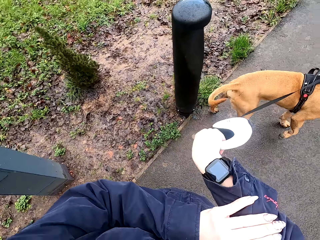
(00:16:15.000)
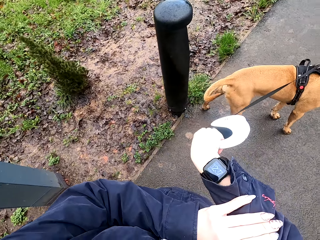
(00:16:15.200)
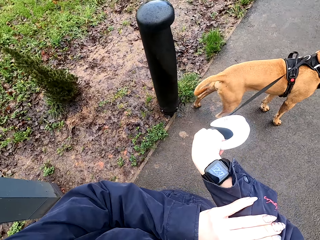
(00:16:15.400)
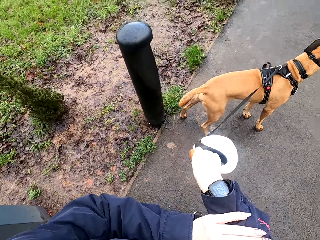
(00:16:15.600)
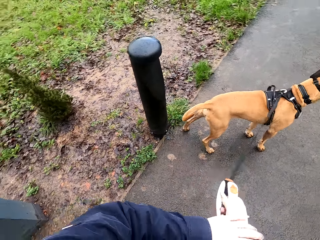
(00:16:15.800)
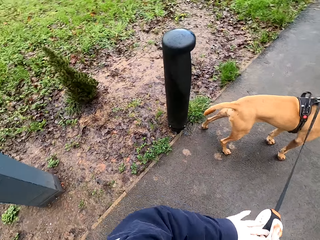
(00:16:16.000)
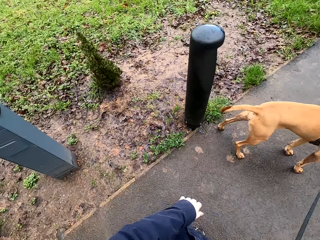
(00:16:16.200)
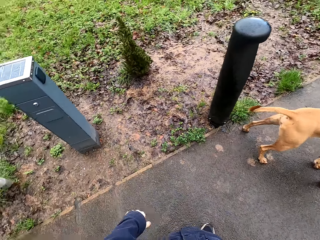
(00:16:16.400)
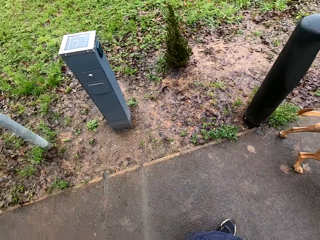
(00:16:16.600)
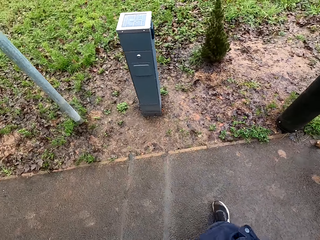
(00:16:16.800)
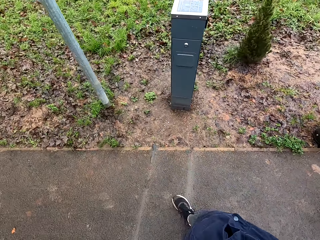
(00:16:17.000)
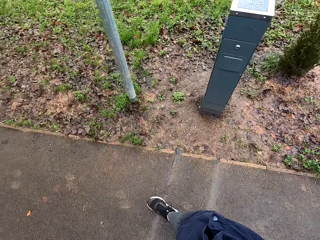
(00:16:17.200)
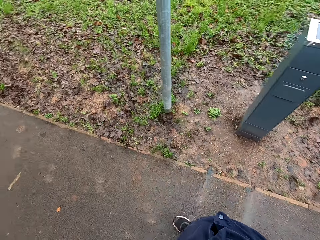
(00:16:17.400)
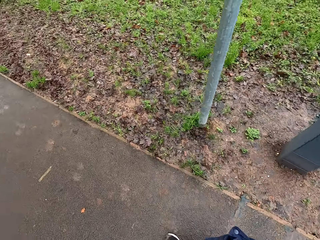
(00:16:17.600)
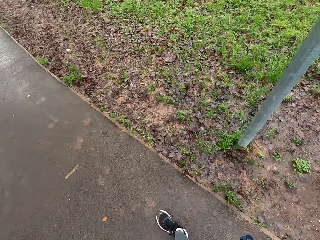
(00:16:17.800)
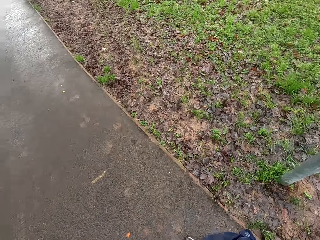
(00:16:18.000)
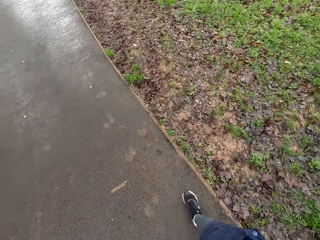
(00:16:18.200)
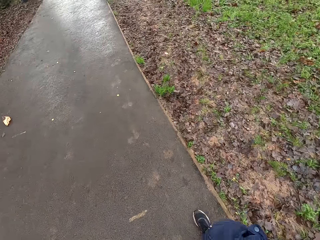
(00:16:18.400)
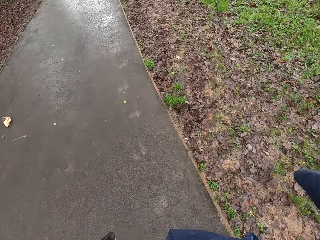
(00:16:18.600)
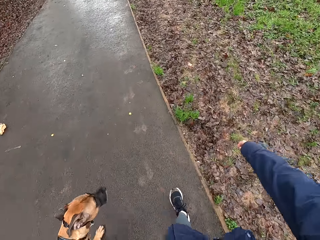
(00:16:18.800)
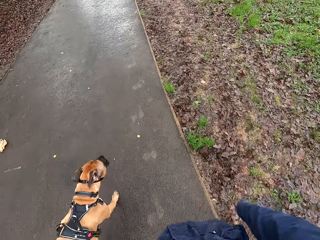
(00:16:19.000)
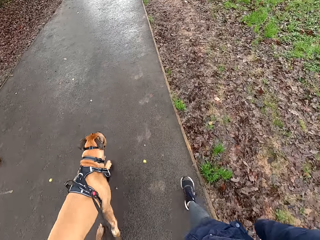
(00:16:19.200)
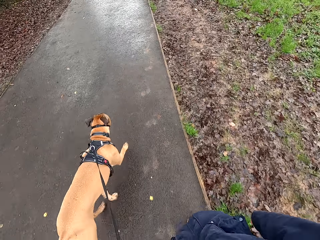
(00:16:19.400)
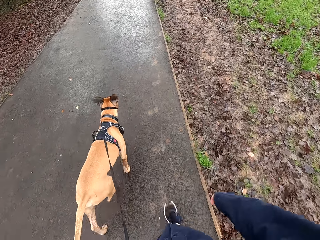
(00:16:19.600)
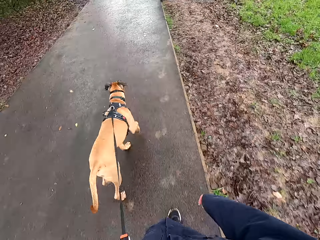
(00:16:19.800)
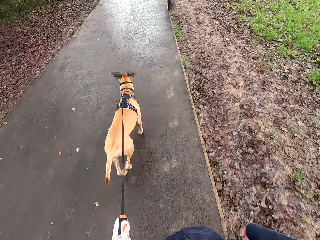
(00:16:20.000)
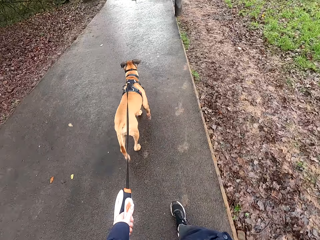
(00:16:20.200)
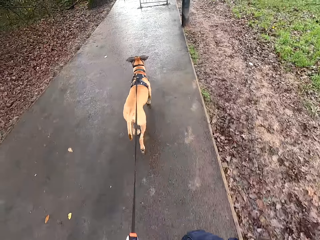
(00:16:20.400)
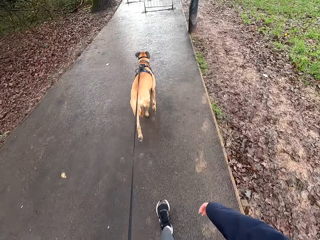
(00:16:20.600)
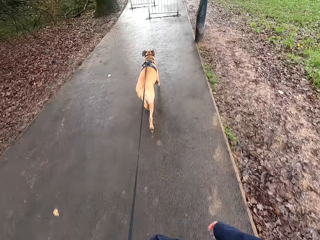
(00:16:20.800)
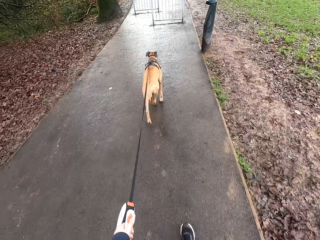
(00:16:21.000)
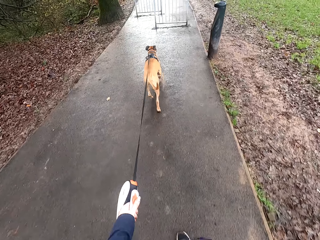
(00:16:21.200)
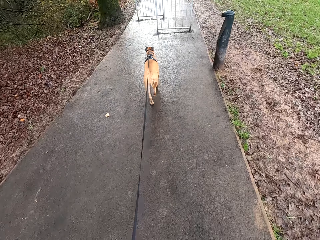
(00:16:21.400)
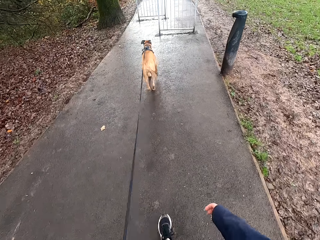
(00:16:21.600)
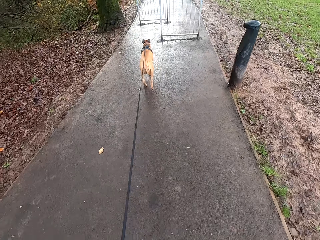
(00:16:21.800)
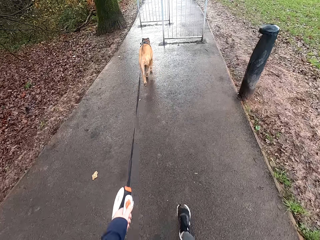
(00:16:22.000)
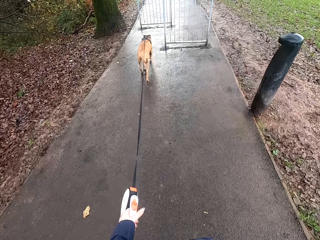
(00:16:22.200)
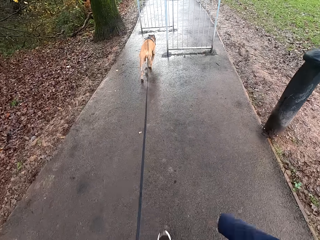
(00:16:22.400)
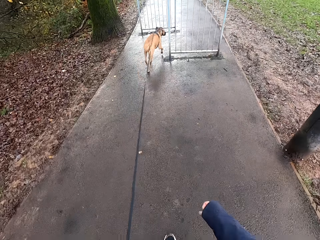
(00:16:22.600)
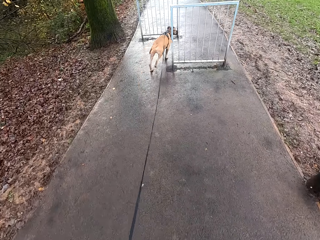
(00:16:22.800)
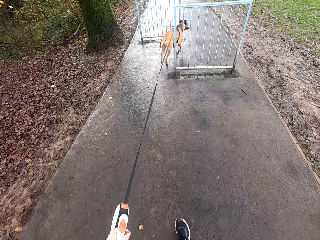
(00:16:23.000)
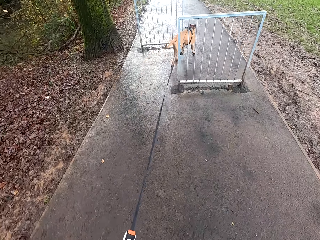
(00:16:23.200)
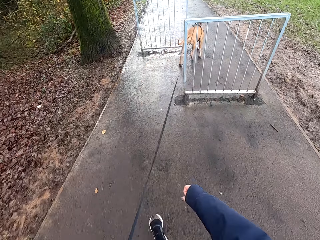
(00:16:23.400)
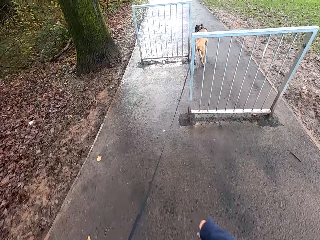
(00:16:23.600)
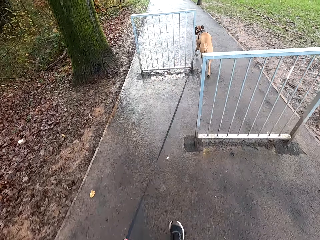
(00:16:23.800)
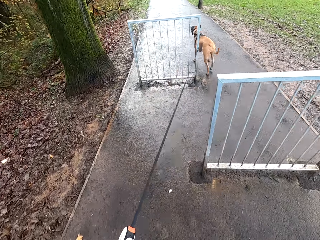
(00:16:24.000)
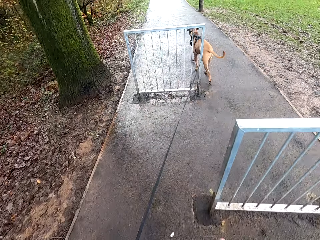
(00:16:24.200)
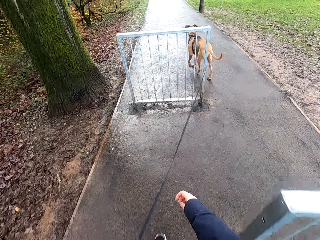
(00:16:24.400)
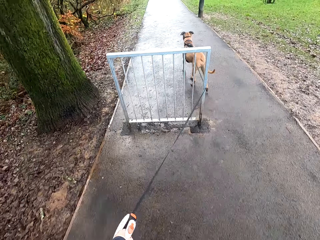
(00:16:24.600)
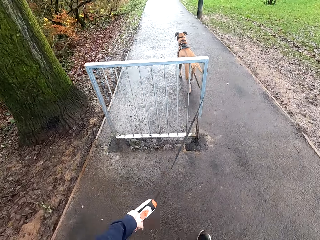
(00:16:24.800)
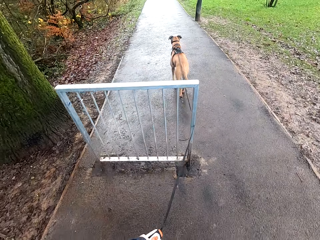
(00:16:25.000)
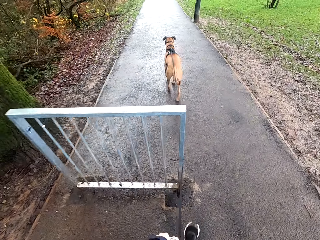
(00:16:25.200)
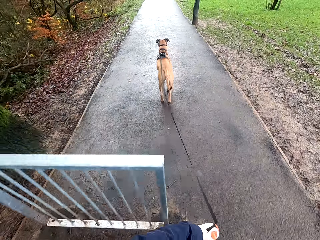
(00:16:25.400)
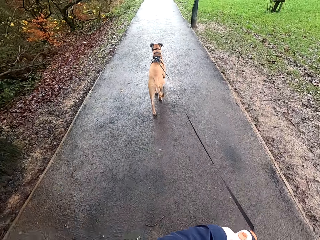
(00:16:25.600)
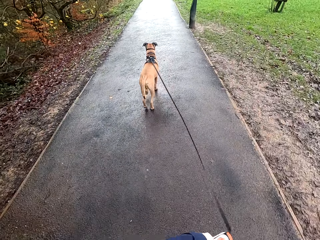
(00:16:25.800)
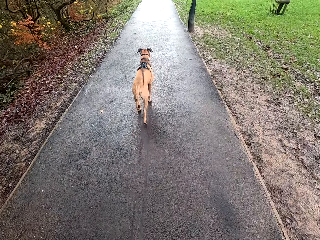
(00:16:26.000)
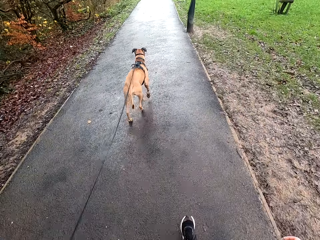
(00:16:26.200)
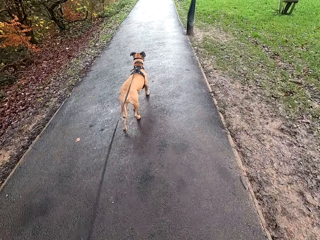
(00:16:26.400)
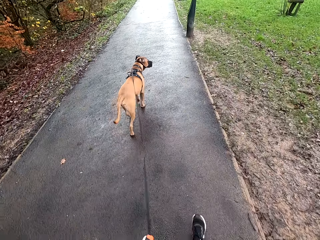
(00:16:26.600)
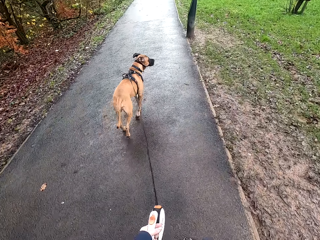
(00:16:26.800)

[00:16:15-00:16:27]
The camera wearer looks at her watch. She adjusts her right sleeve with her left hand. She walks on the road. She passes the retractable dog lead from her right hand to her left hand.

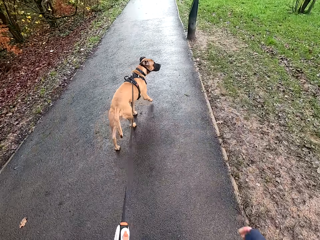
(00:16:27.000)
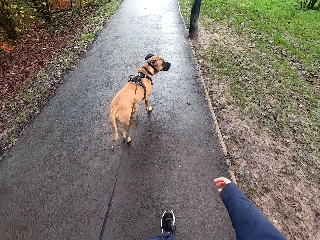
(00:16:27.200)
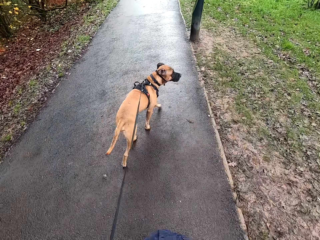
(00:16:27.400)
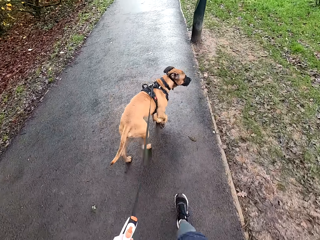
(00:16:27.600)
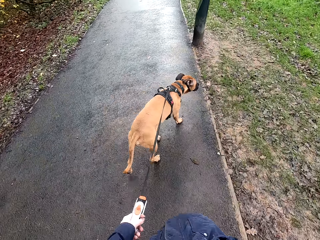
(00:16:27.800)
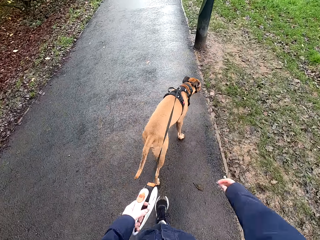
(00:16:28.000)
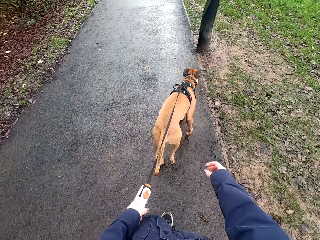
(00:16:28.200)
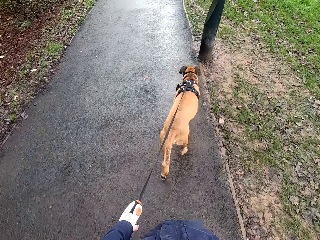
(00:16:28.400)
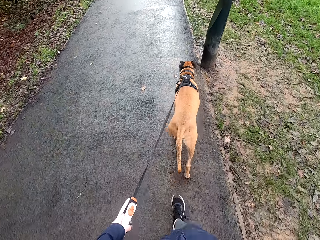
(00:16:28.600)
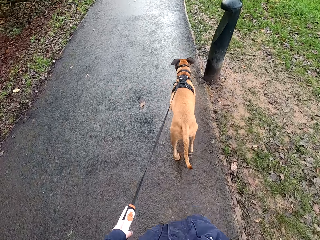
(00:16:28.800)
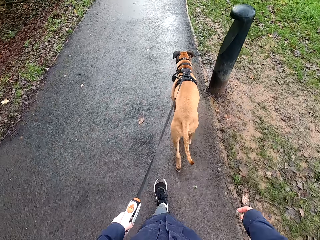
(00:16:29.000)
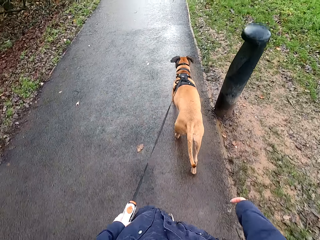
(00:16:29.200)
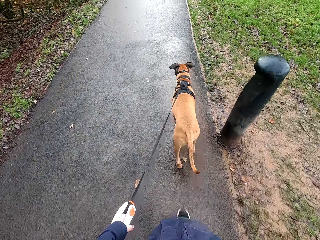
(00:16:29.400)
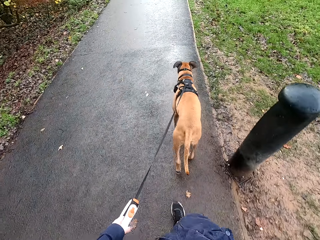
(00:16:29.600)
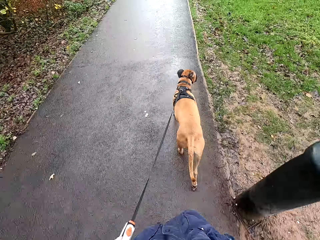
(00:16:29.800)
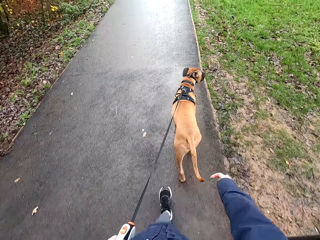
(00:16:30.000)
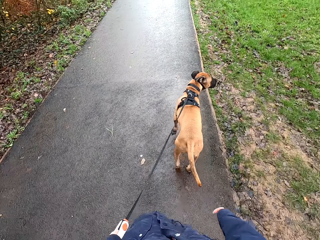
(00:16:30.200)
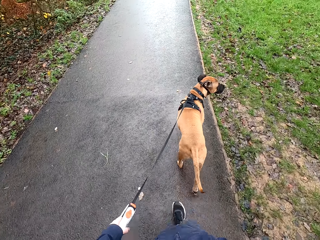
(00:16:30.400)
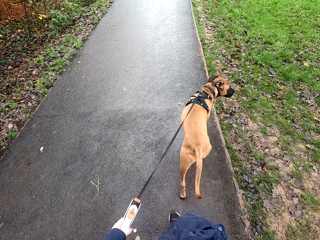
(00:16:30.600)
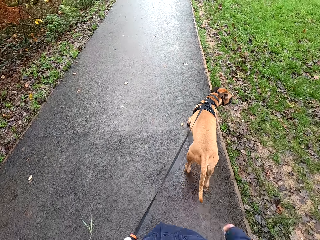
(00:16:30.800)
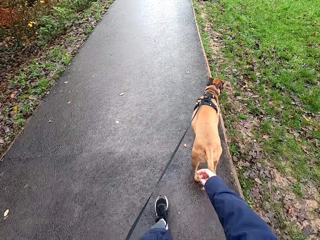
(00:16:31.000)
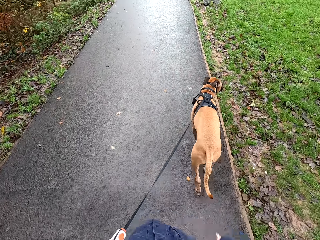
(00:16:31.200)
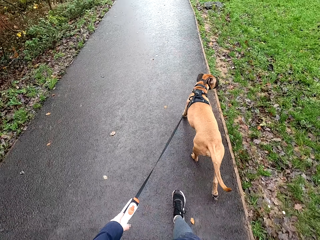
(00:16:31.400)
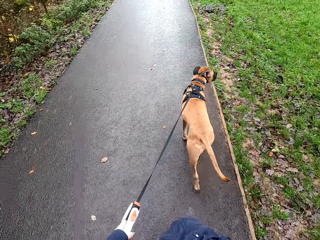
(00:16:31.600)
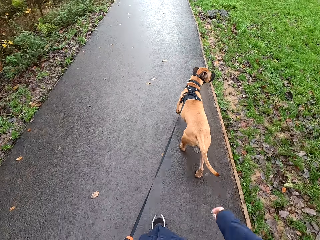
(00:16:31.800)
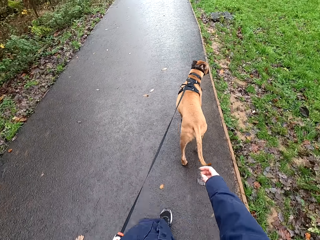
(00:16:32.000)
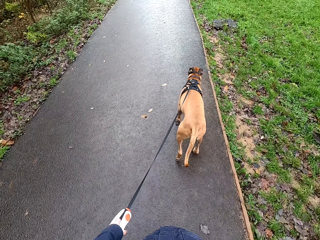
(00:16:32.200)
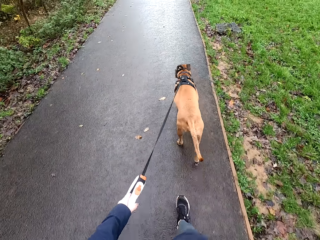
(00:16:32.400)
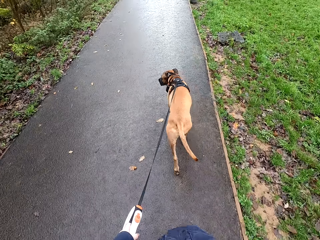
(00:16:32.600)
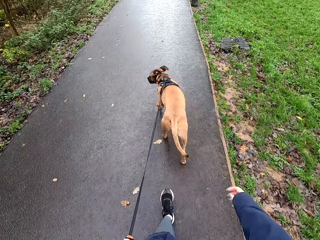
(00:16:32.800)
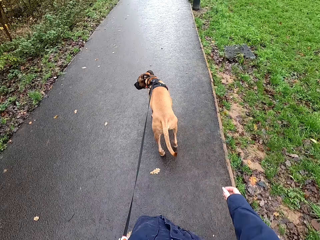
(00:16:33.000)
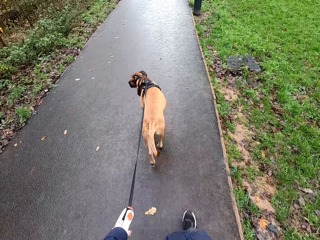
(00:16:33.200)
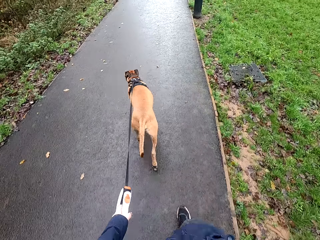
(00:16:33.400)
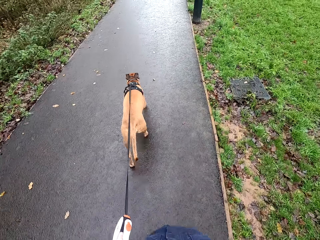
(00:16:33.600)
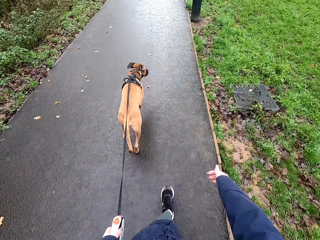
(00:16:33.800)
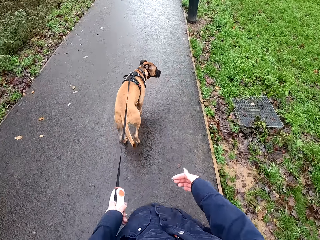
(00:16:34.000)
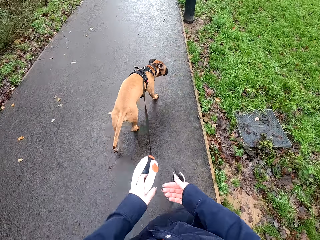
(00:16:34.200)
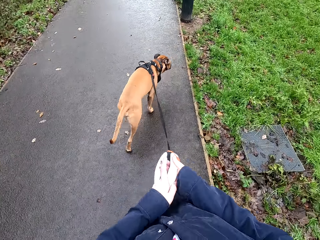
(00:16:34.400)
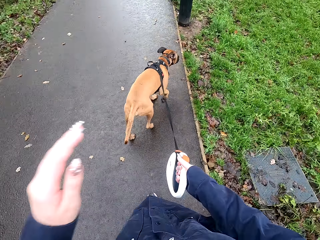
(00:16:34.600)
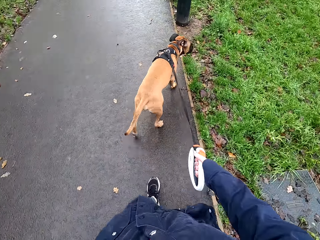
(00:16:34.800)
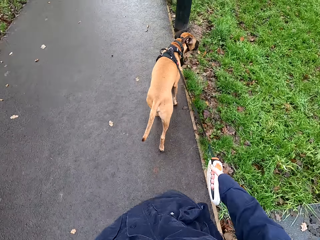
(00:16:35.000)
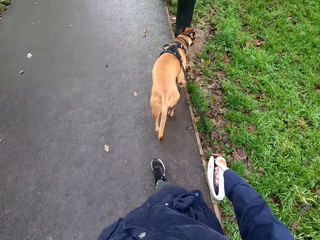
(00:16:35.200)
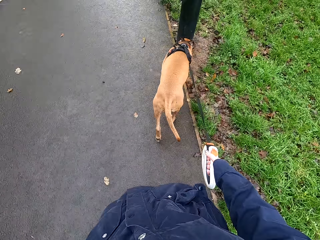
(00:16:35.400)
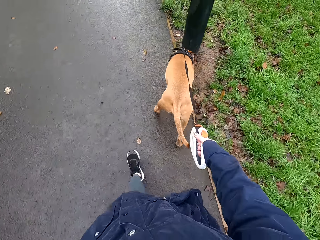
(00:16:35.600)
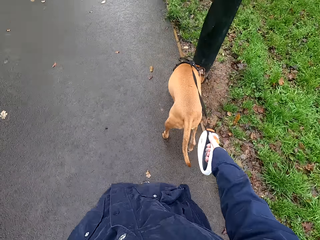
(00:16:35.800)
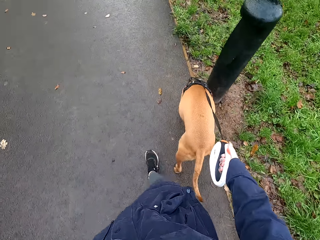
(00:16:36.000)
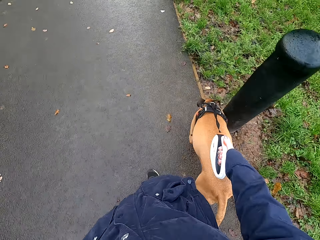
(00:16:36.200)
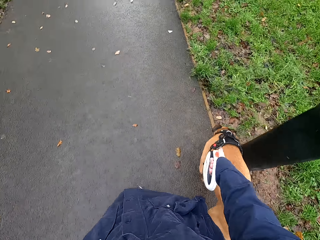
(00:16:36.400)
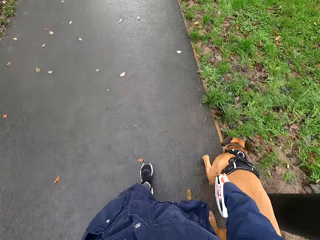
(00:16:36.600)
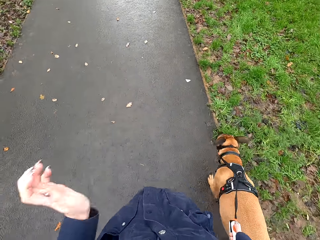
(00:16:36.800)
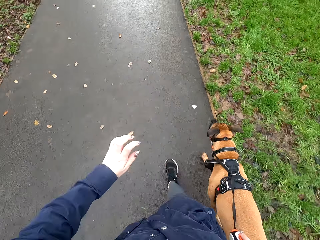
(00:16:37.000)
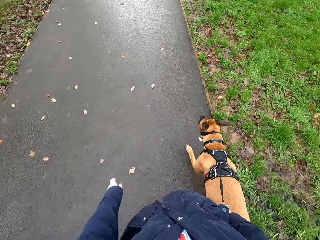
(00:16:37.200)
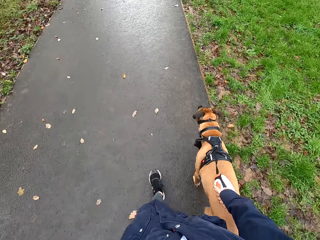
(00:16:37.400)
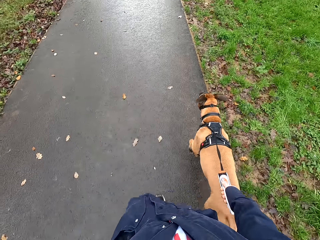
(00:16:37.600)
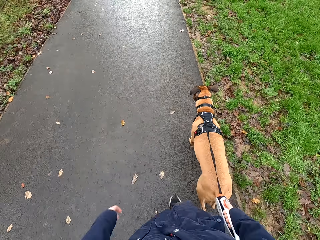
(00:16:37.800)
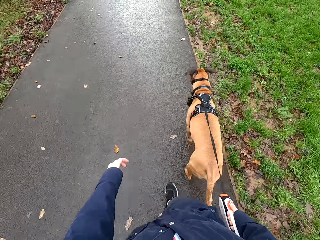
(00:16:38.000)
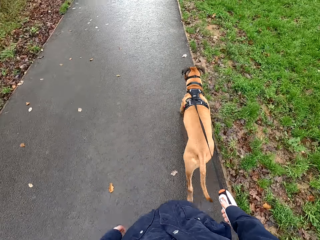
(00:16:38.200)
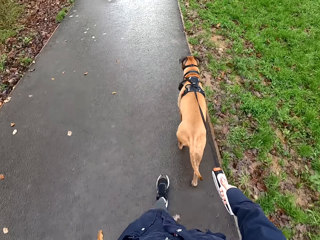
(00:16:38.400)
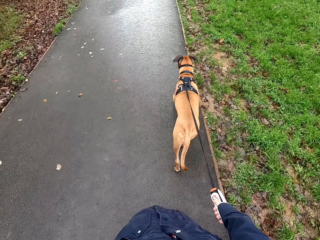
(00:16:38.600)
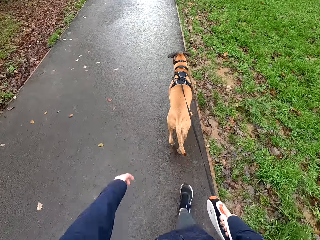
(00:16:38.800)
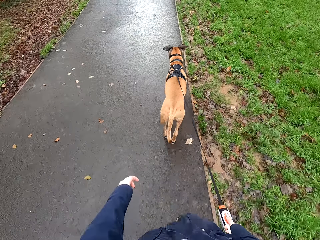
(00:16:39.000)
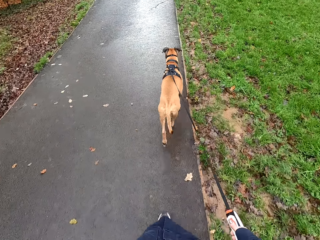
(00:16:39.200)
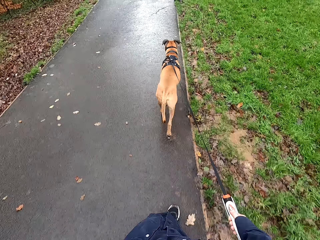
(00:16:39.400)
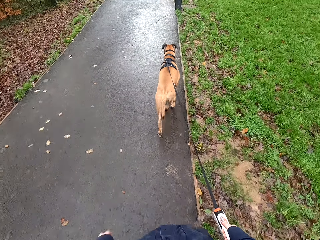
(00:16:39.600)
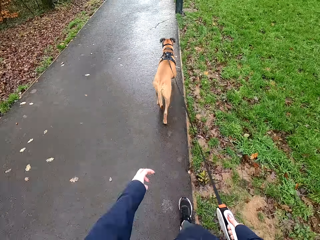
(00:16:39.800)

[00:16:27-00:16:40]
The camera wearer passes the retractable dog lead from her left hand to her right hand. She touches her head with her left hand. She extends the belt on the retractable dog lead in her right hand.
